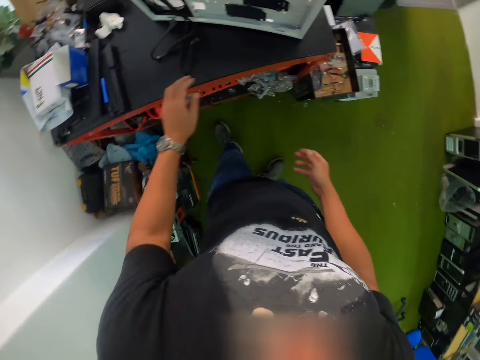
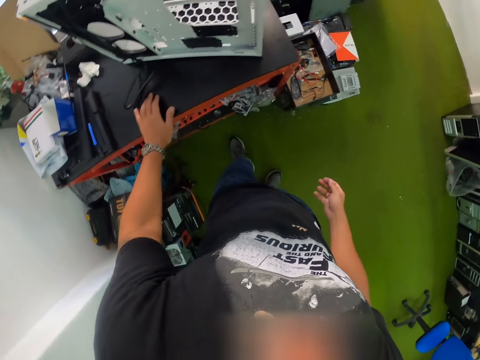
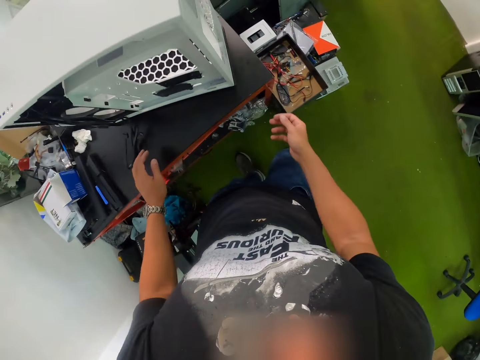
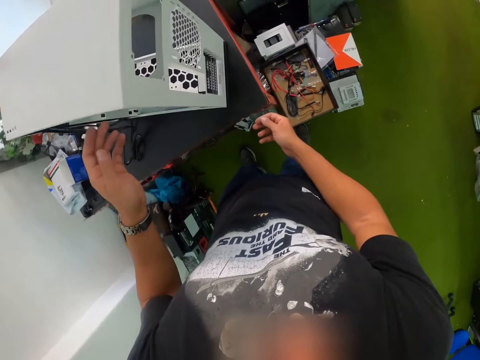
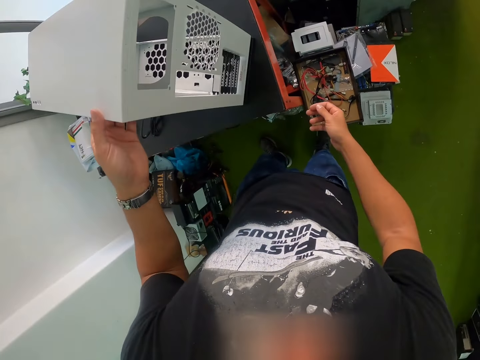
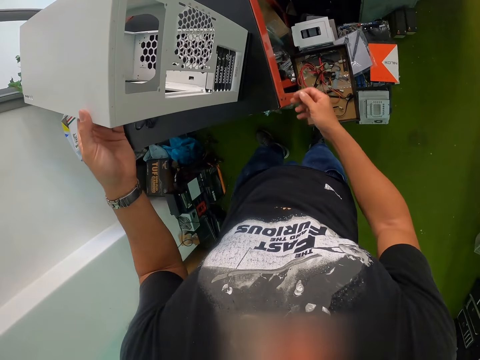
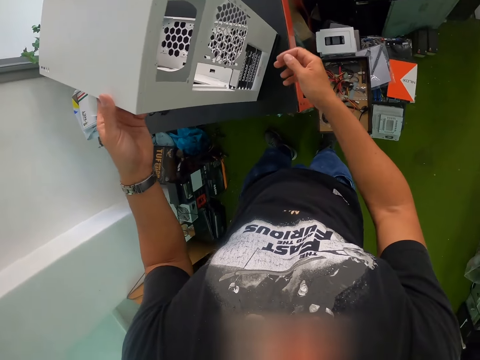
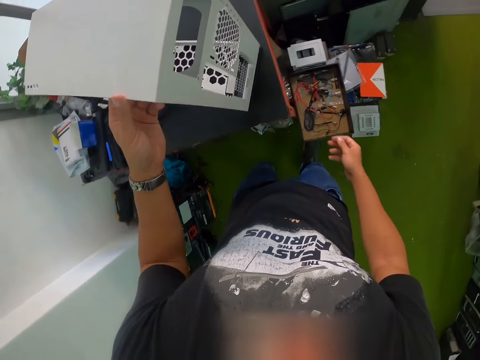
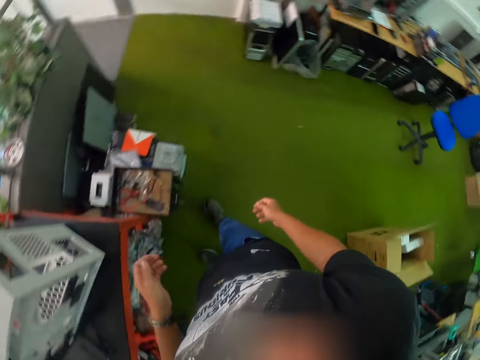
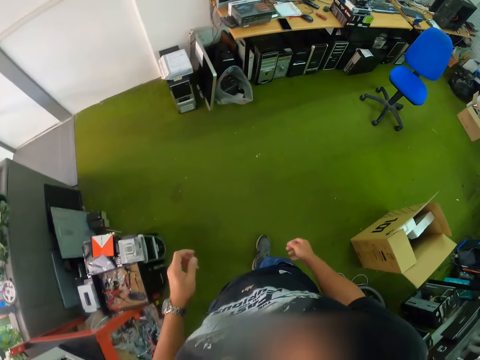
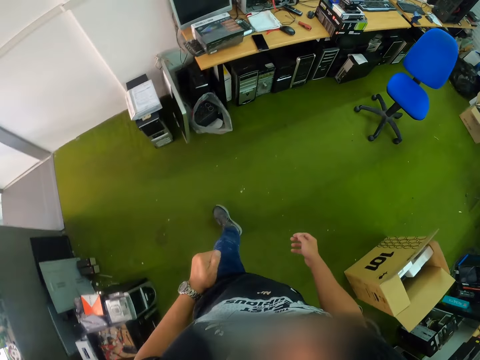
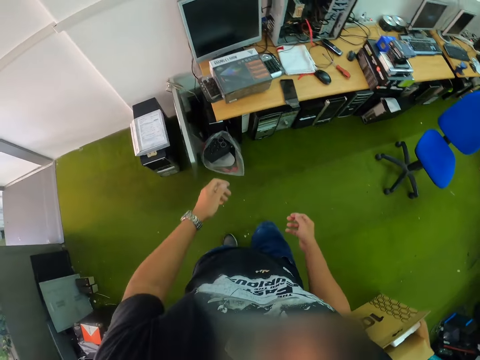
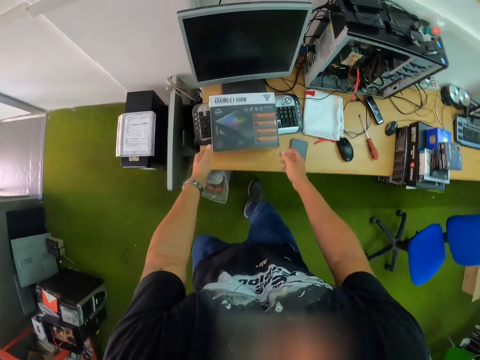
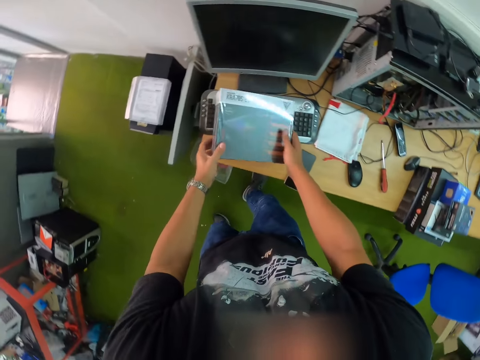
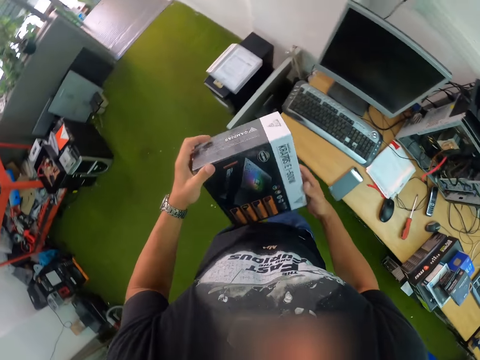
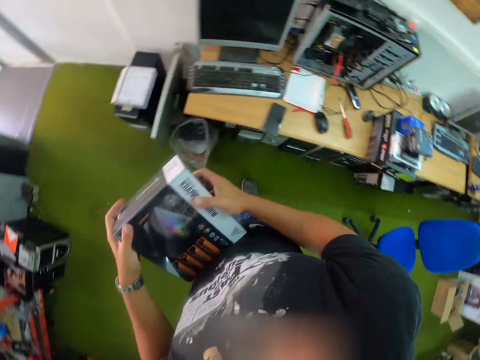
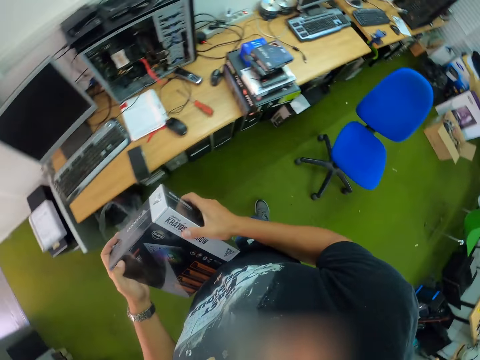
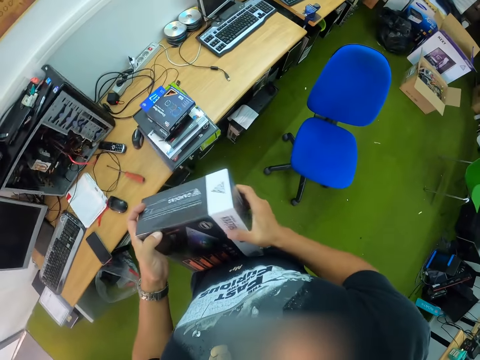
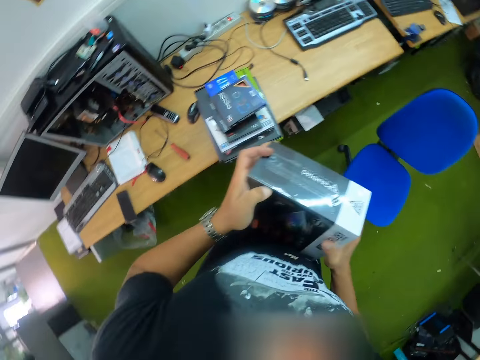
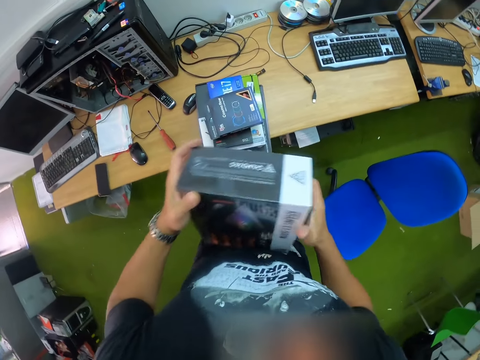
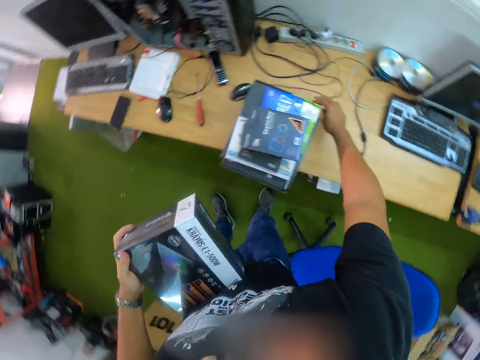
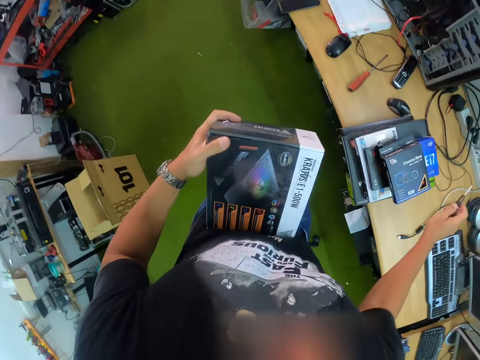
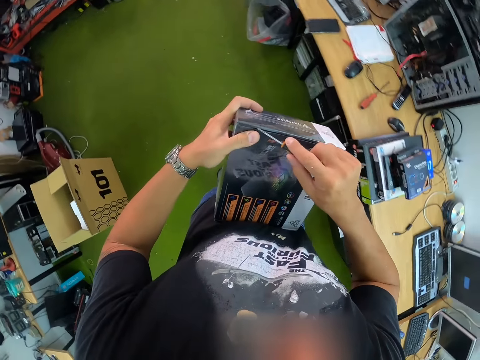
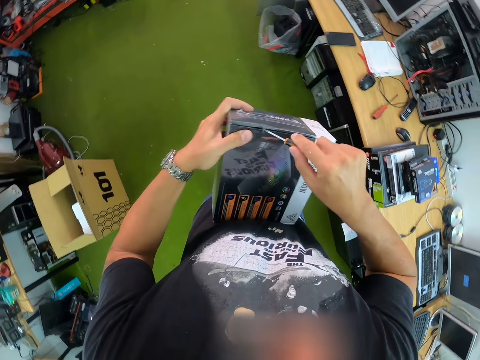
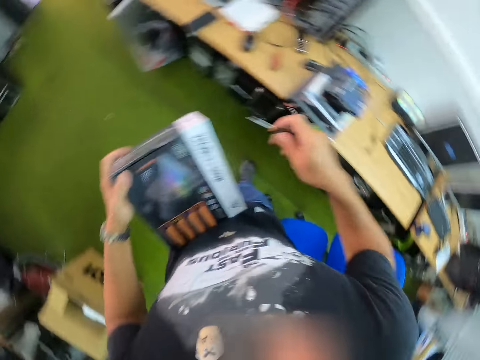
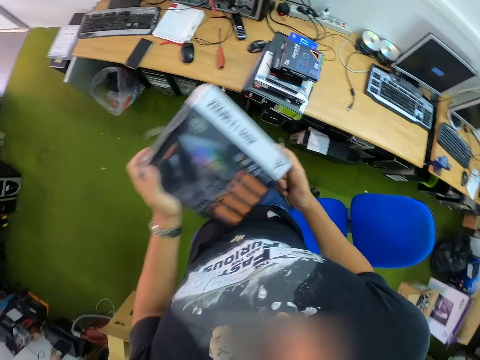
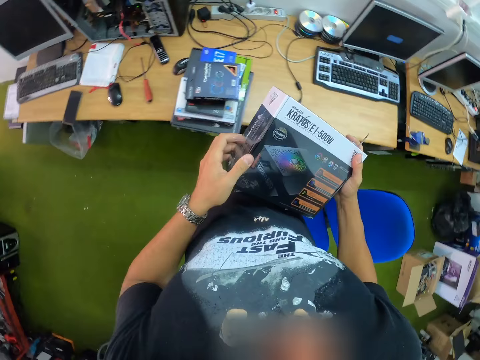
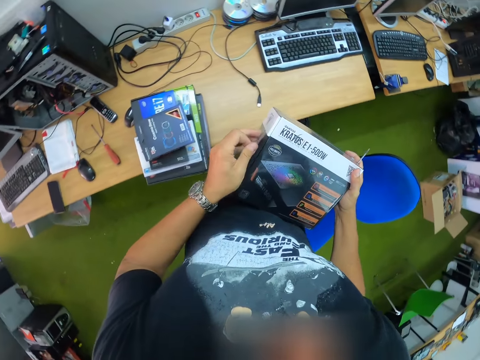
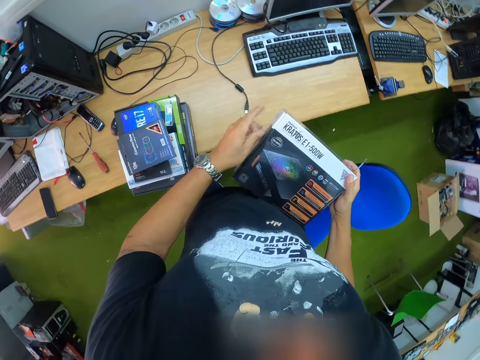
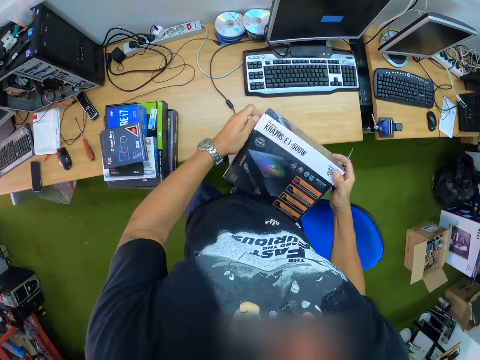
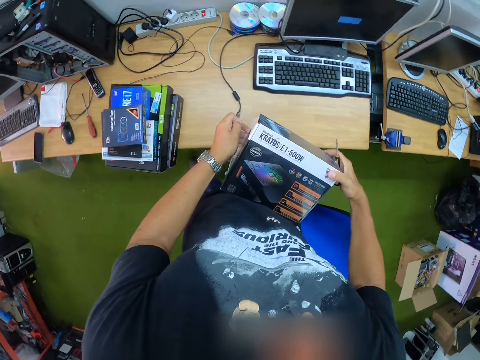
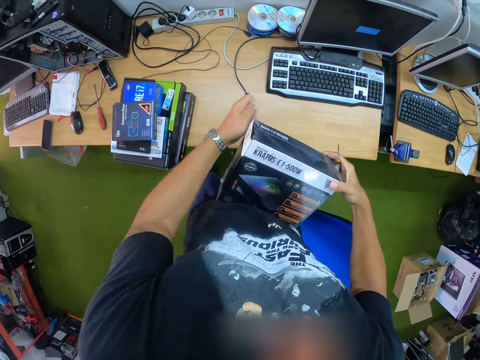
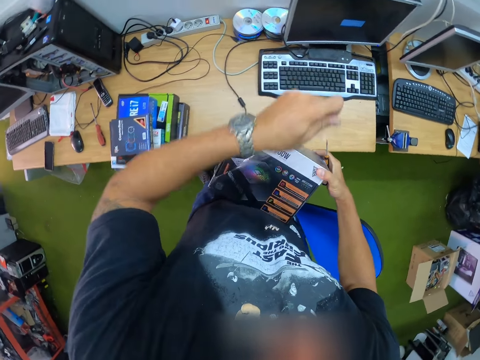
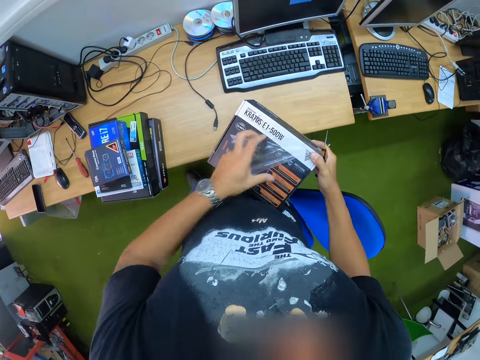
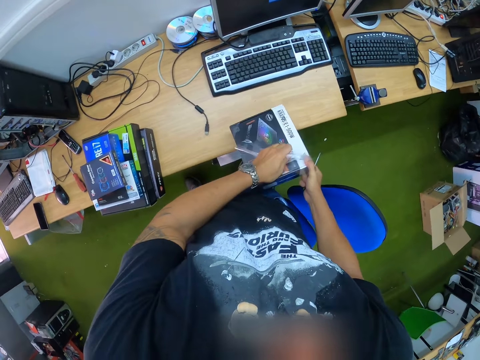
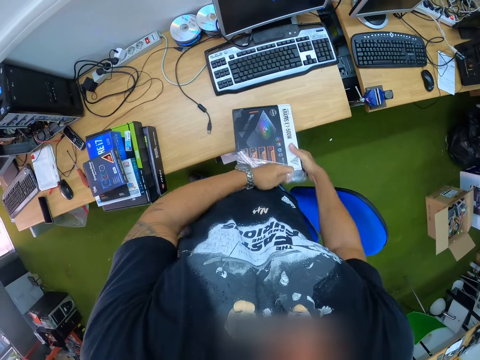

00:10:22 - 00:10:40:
The camera wearer holds the computer case on the table with his left hand. He walks in the room. He picks the computer module pack from the table with both hands. He picks a screwdriver from the table with his right hand. He slices a polymer bag on the computer module pack with the screwdriver in his right hand. He tears the polymer bag on the computer module pack with both hands.

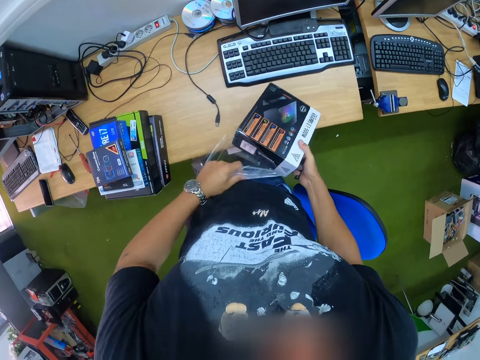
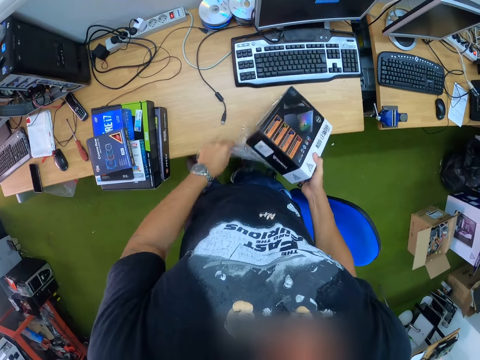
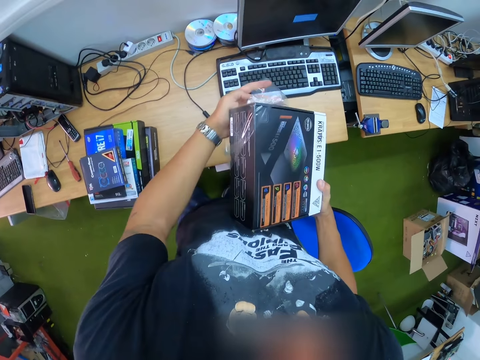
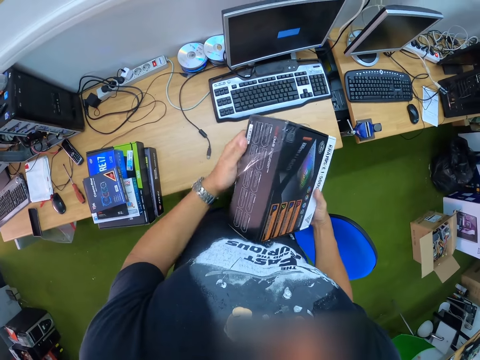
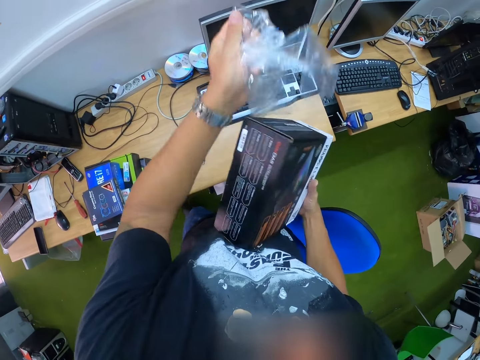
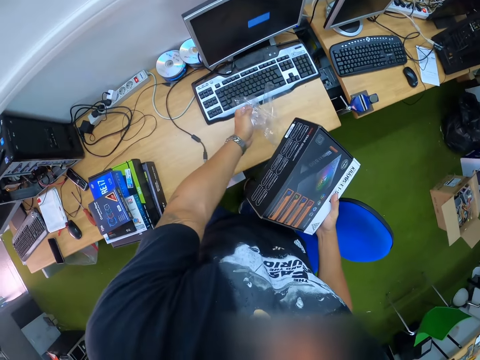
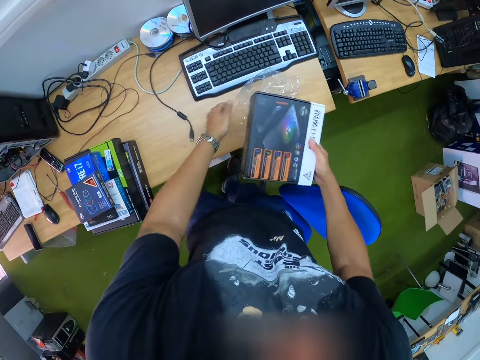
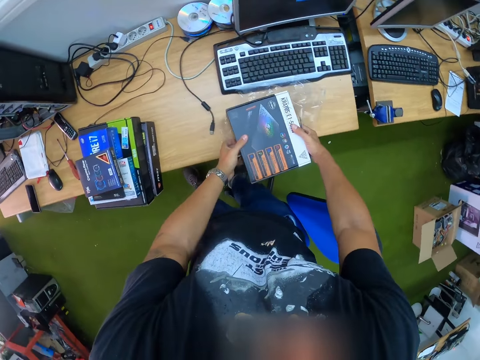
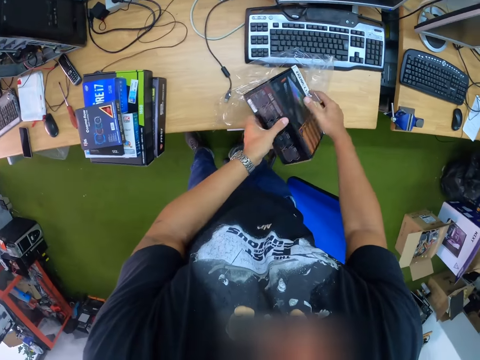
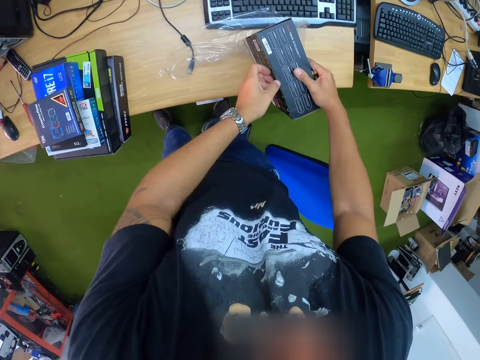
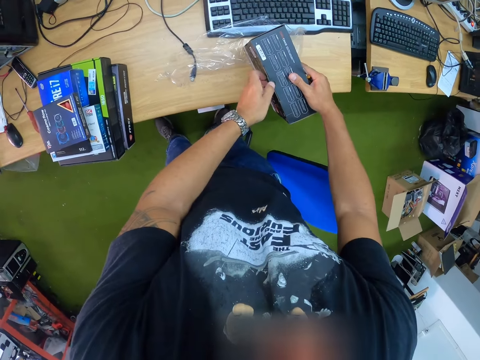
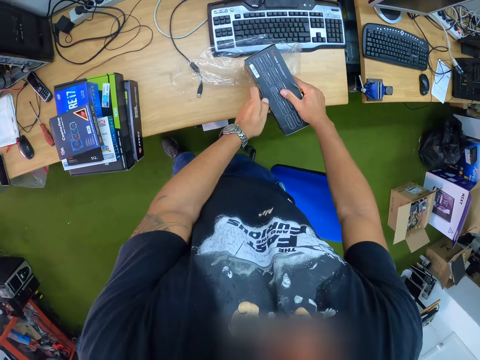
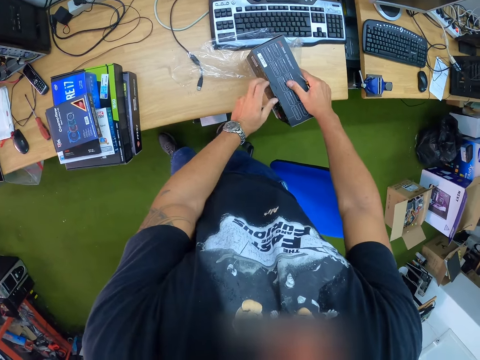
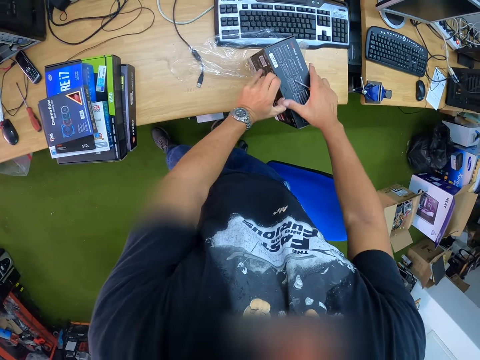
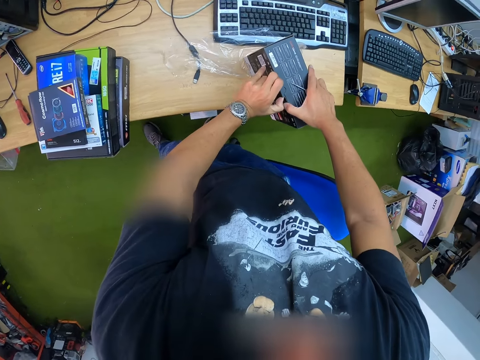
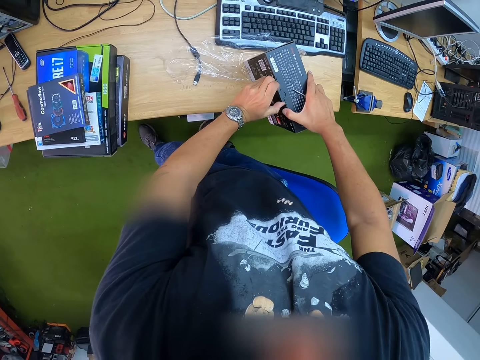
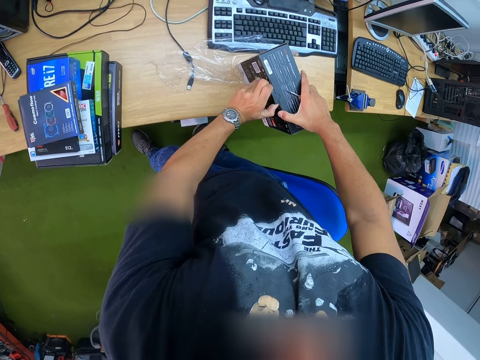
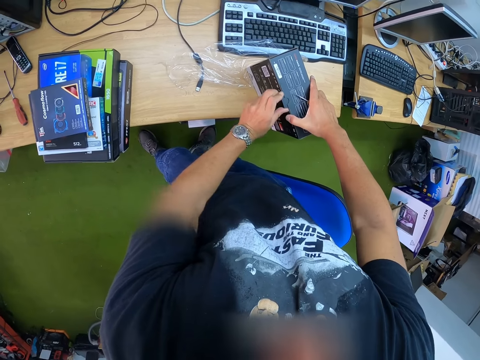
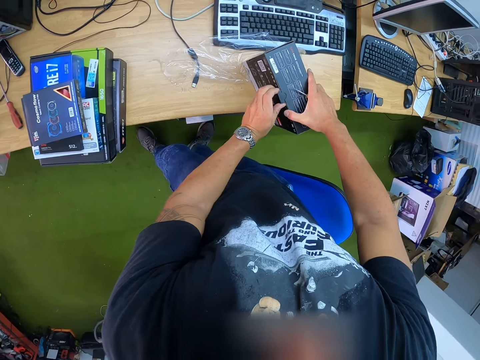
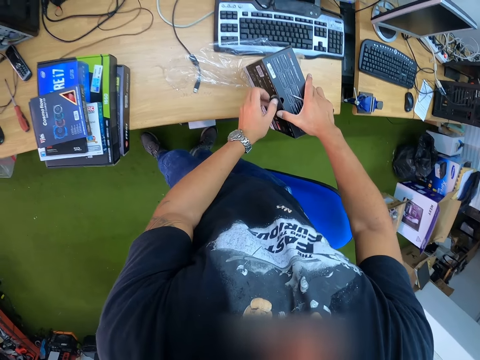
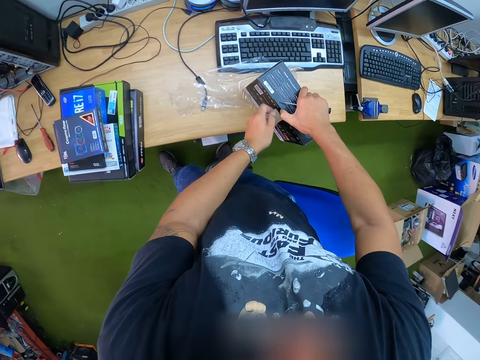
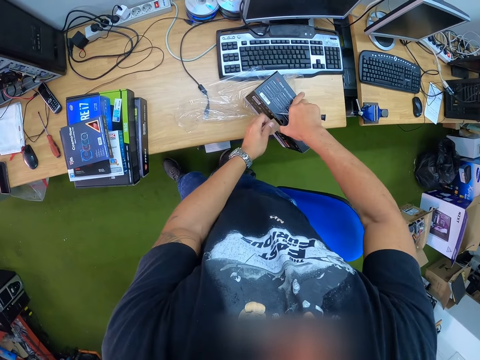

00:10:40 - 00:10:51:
The camera wearer drops the polymer bag on the table with his left hand. He drops the computer module pack on the table with both hands. He opens the computer module pack on the table with both hands.
